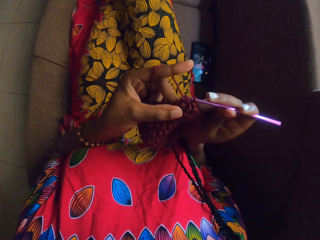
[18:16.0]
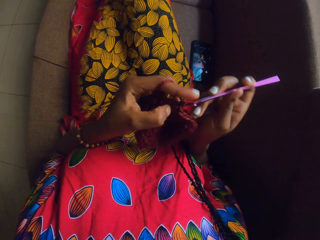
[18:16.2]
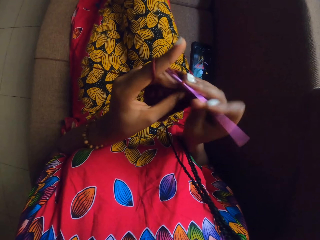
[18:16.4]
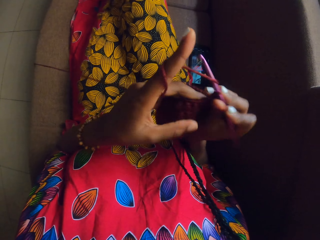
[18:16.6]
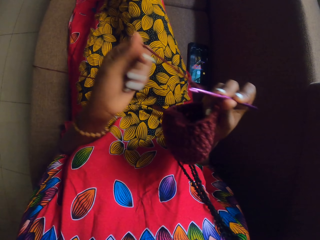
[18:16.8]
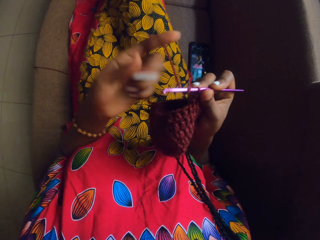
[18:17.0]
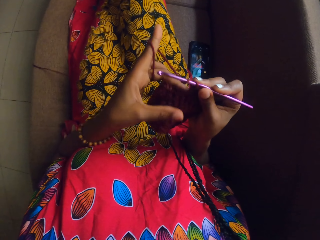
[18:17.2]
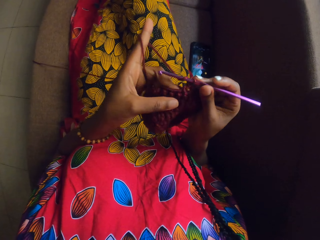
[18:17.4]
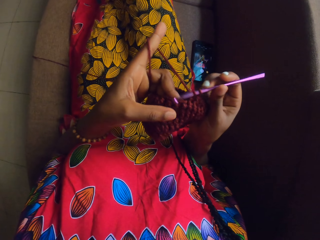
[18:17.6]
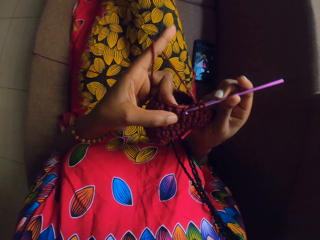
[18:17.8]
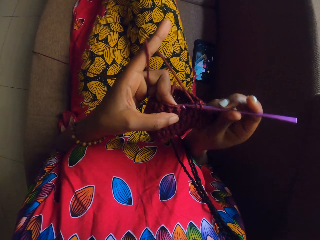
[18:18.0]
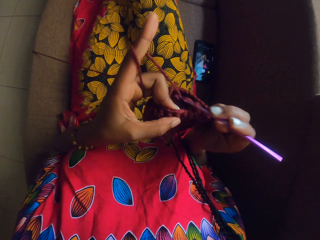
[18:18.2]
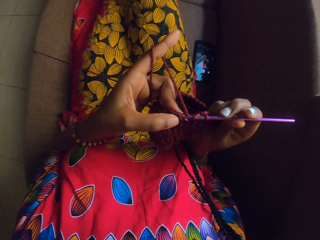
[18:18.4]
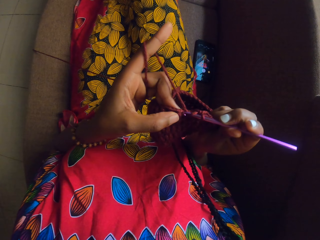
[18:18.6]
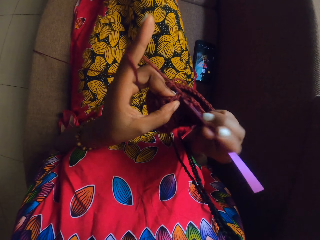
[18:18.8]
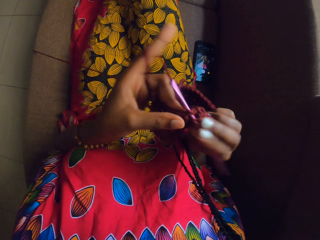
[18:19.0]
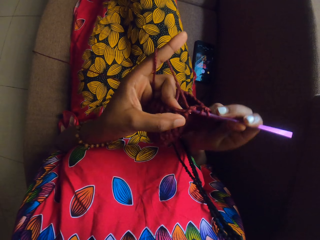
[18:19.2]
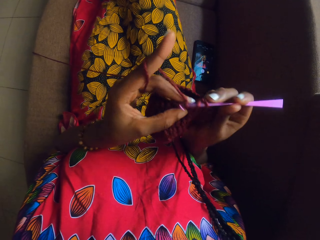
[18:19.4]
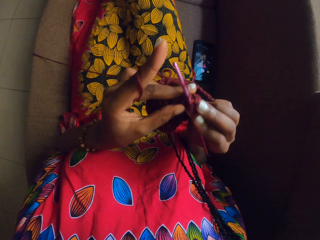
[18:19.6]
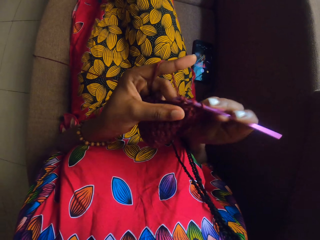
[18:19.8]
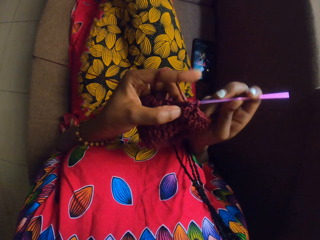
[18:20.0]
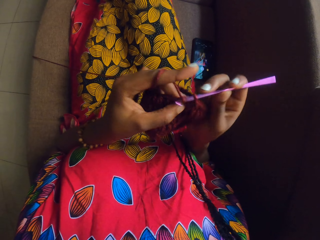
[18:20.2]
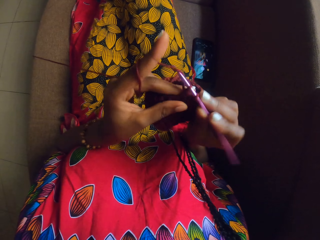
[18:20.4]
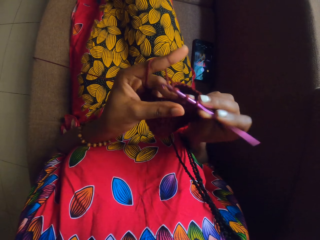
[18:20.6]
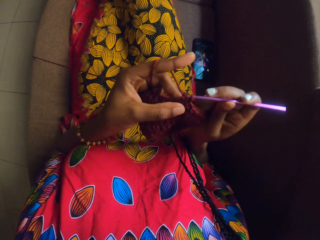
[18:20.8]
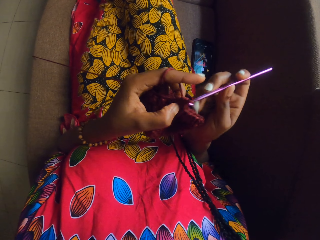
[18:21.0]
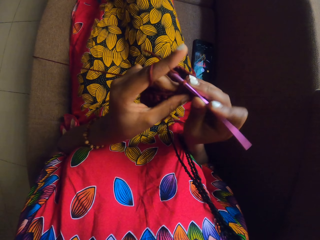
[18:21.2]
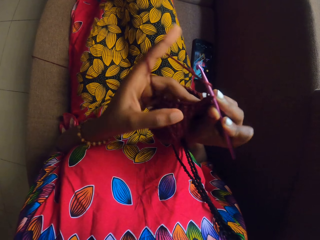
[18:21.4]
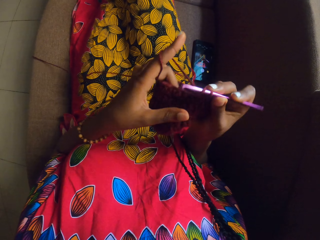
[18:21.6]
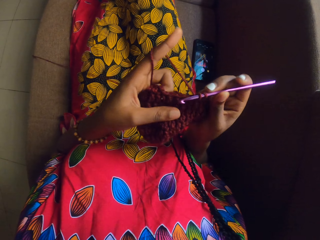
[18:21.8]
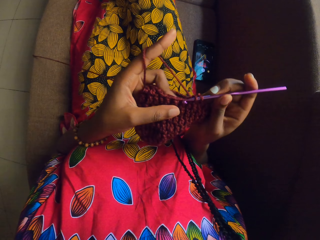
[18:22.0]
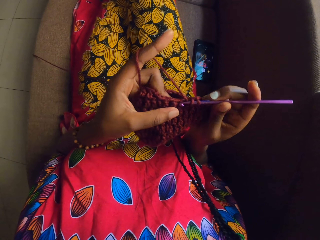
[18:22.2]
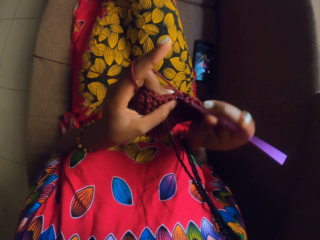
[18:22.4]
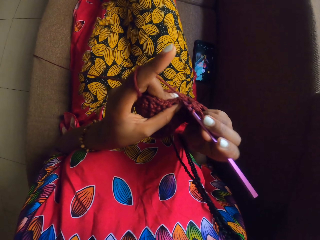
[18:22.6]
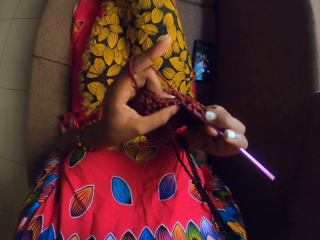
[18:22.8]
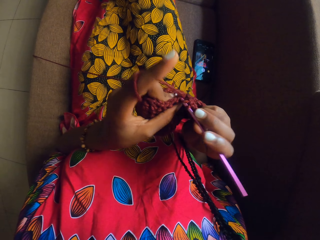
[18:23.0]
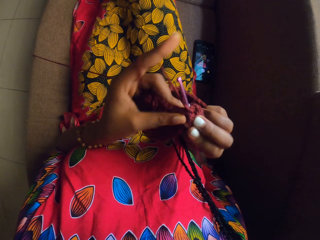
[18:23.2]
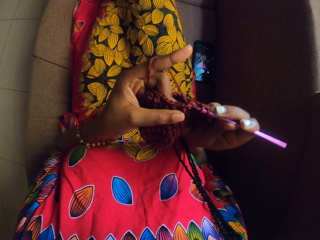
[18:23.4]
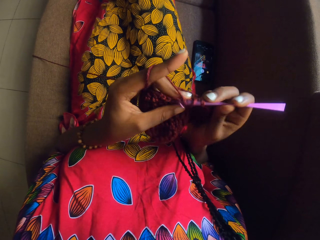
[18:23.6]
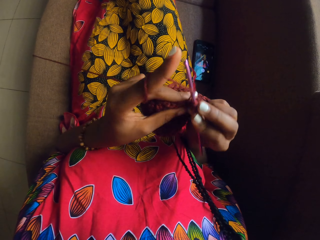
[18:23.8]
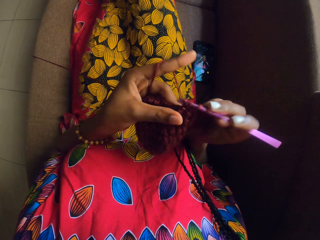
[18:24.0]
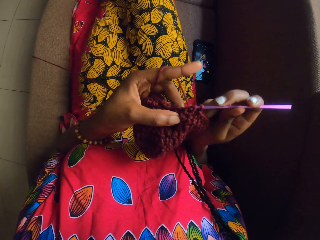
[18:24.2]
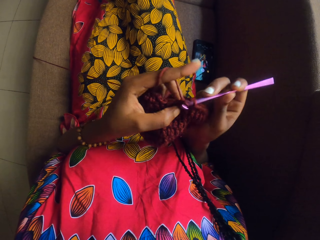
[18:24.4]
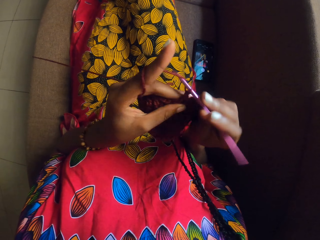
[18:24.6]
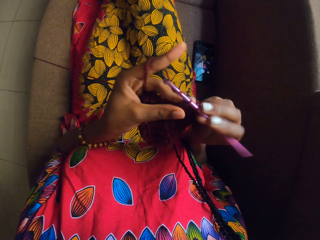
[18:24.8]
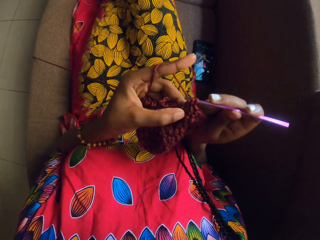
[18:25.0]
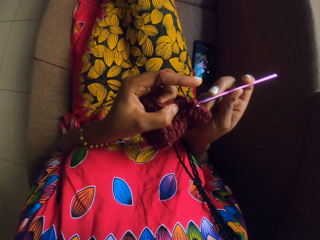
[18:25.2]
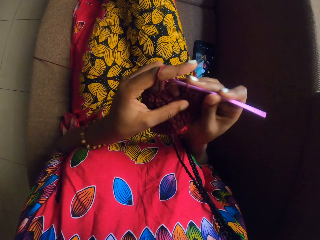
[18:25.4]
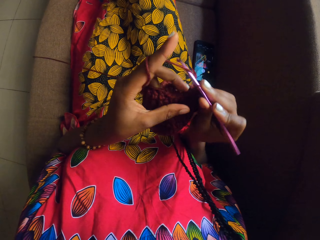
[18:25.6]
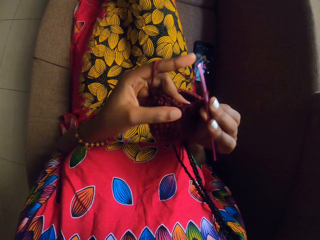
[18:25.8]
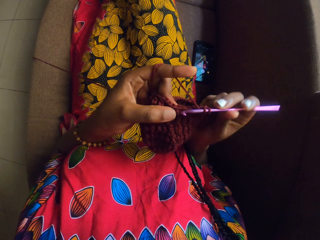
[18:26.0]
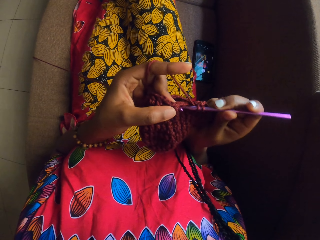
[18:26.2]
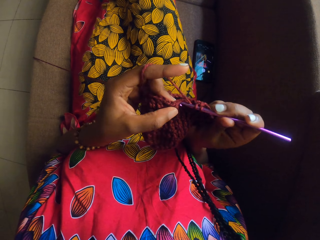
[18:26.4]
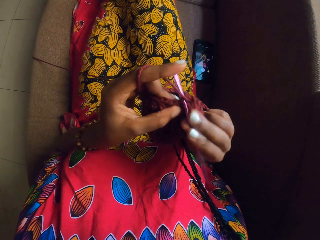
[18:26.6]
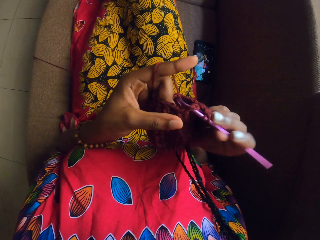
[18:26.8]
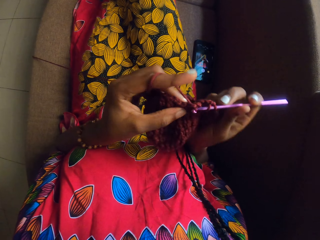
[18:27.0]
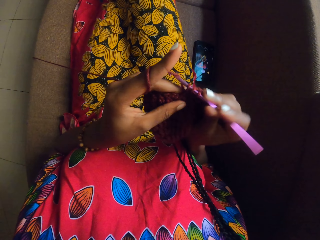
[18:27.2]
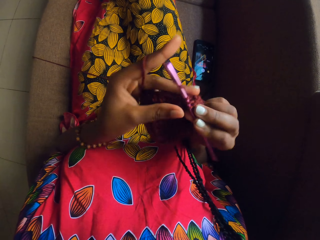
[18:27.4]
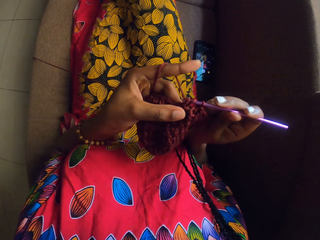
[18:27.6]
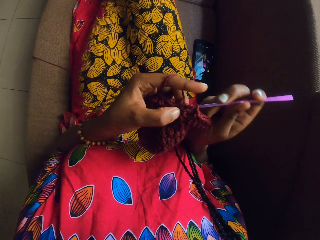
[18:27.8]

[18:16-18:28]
The camera wearer rolls the rope around the hand. She stretches the strand of the yarn with her left hand. She crochets the yarn with the crochet hook in her right hand.

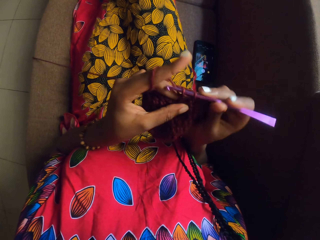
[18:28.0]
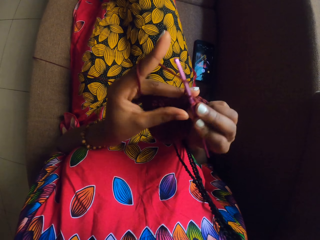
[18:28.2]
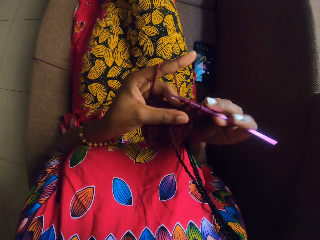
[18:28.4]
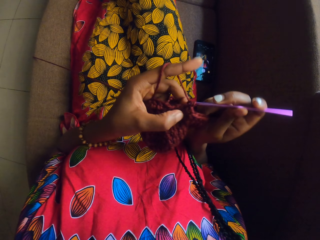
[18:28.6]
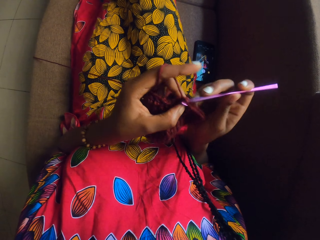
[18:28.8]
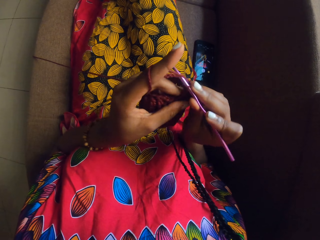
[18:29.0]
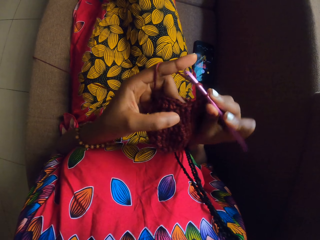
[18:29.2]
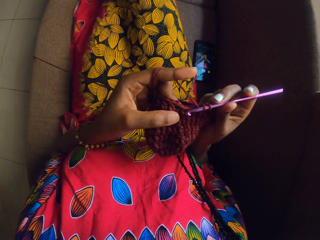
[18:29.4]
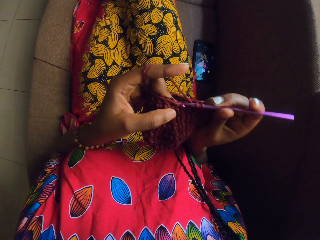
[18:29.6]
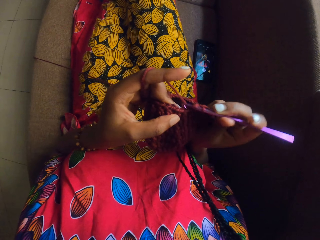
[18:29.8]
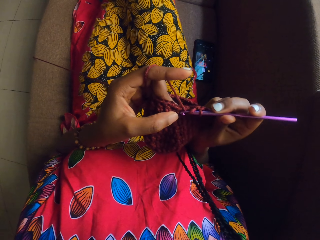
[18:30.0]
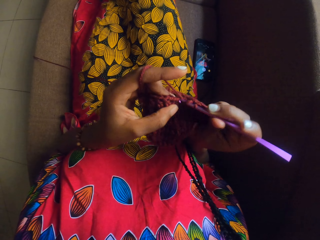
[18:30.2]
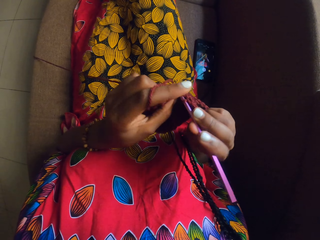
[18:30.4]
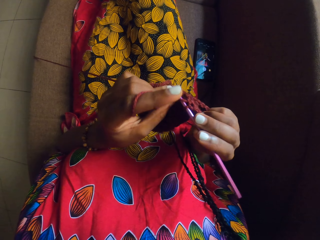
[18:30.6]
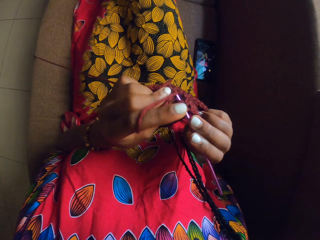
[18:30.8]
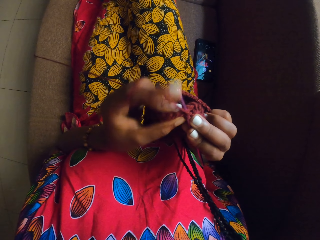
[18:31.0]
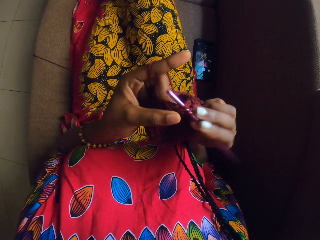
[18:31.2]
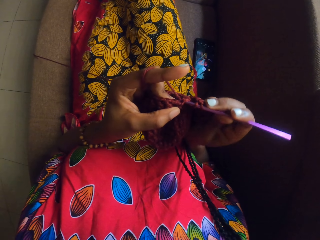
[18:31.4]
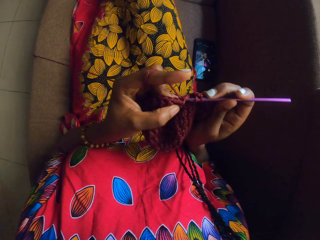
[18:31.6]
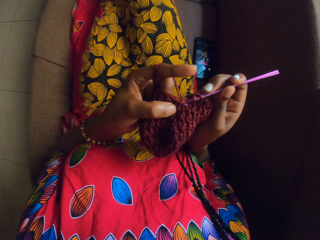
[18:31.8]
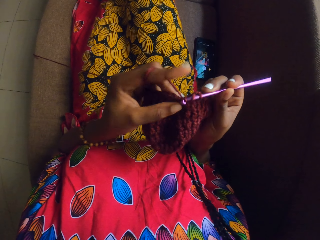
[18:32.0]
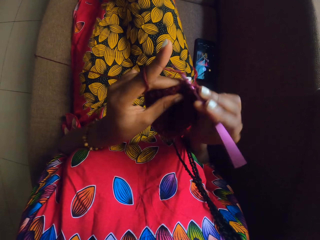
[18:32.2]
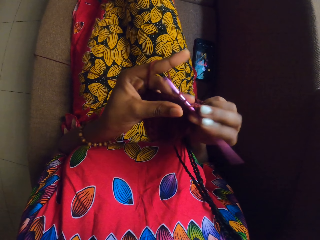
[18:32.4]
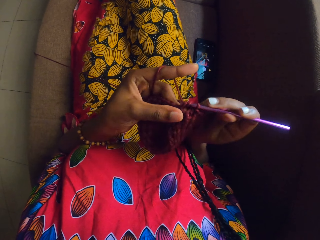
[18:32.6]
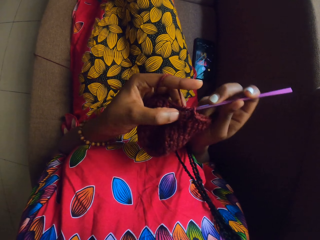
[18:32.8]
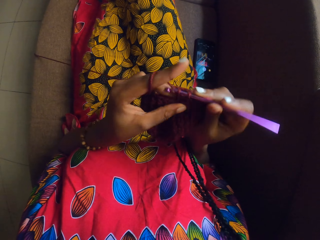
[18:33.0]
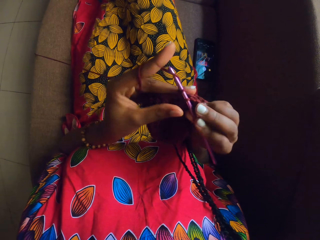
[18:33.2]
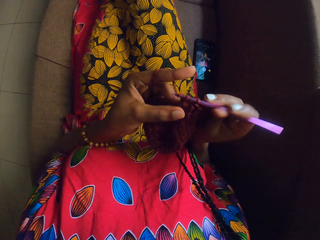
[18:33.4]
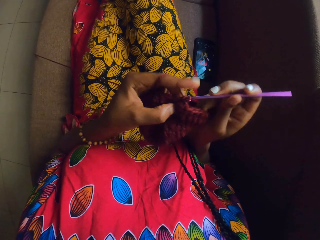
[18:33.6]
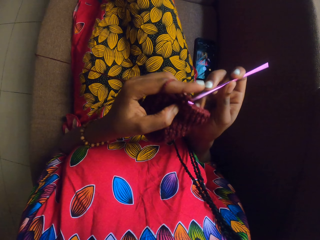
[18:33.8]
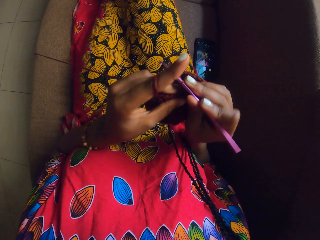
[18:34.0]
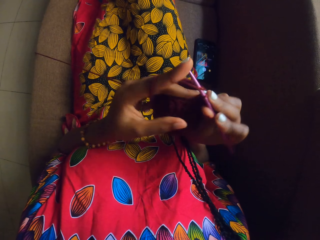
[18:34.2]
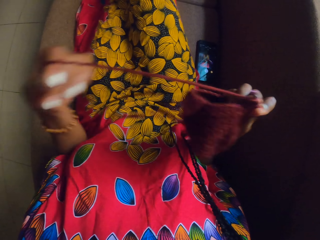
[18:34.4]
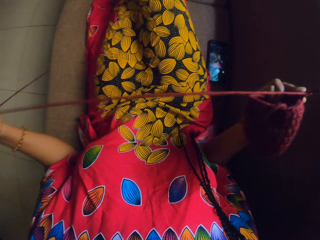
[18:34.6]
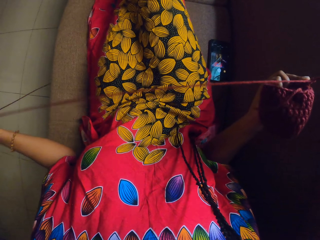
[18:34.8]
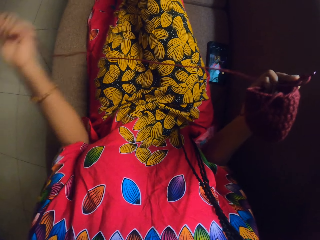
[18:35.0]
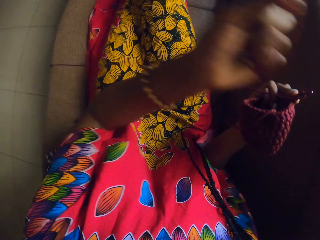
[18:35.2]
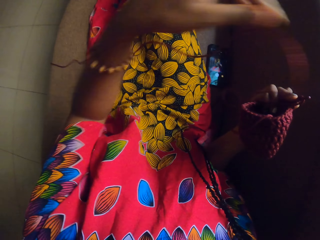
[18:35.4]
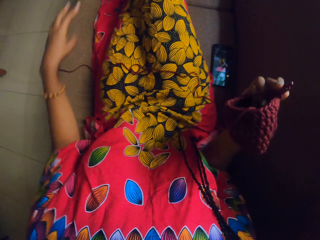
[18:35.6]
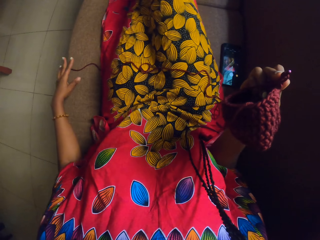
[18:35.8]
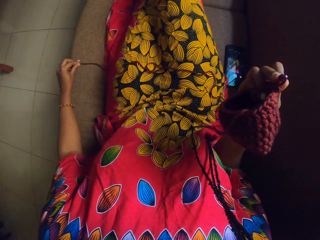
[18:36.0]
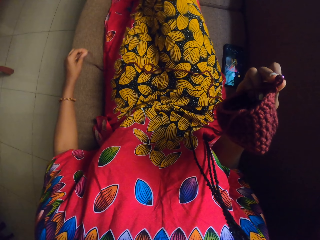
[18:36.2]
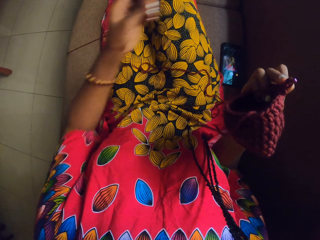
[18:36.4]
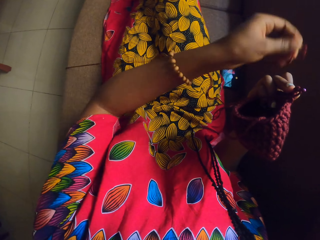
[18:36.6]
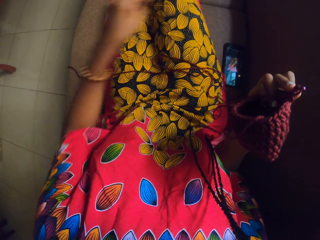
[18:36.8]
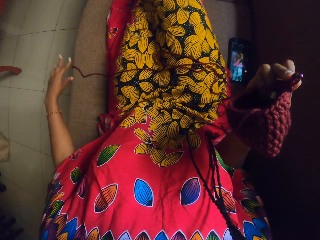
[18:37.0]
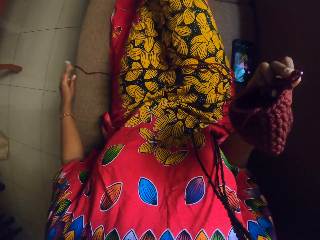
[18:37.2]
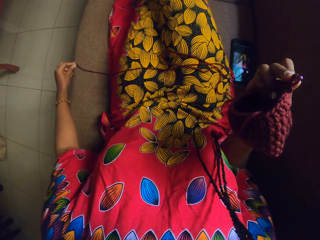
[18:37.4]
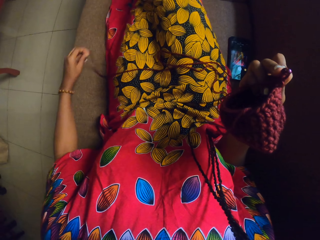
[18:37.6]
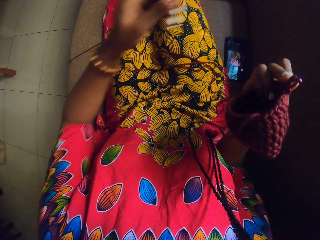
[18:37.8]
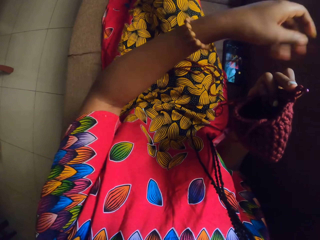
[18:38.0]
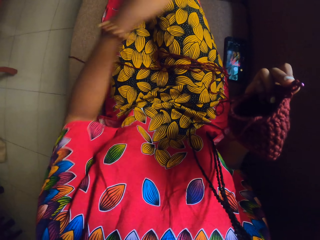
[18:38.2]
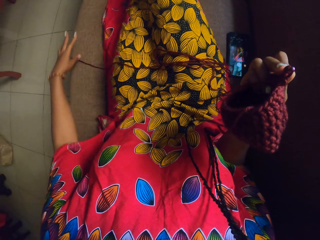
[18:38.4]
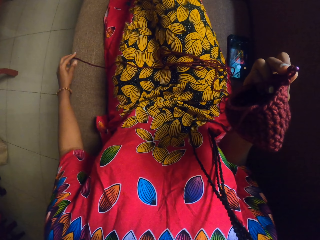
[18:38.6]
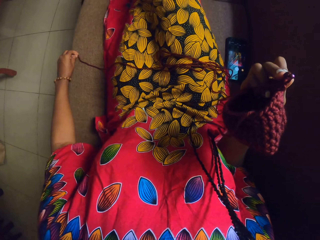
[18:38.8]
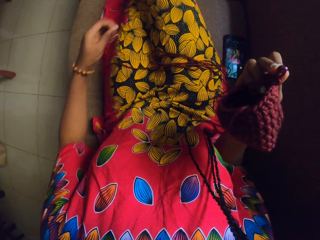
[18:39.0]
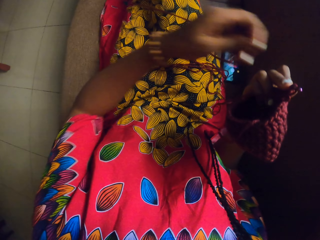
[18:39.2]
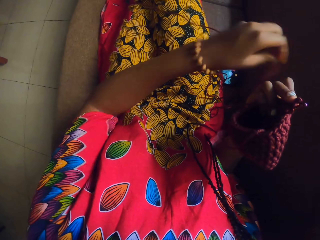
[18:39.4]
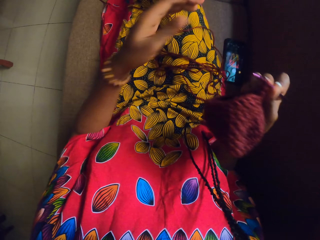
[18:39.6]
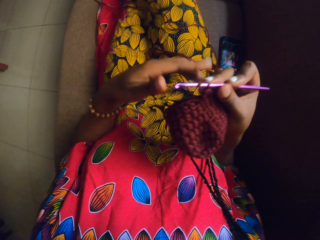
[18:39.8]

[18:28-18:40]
The camera wearer pulls the rope. She adjusts the strand of the yarn with her left hand. She holds the crocheted yarn and the crochet hook with her right hand. She drops the rope. She drops the rope on the other side.
